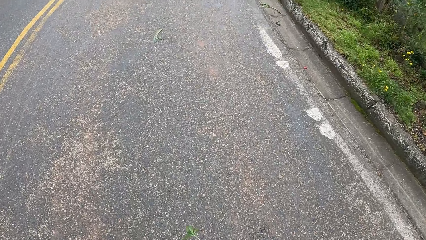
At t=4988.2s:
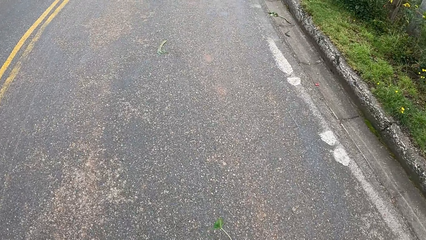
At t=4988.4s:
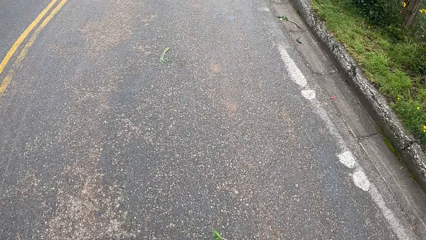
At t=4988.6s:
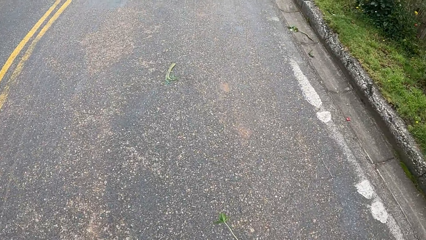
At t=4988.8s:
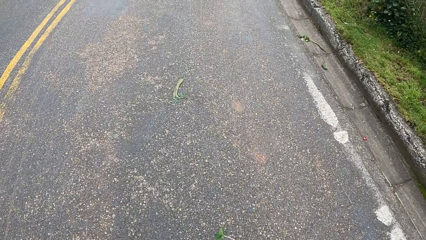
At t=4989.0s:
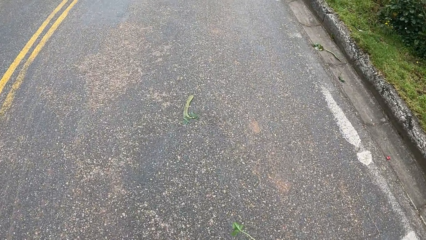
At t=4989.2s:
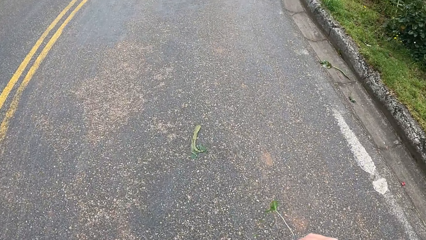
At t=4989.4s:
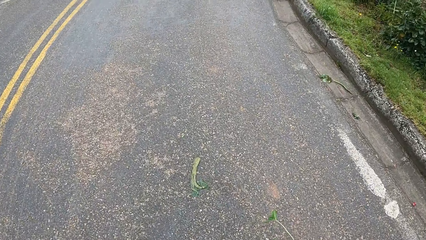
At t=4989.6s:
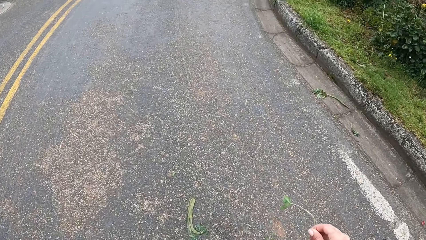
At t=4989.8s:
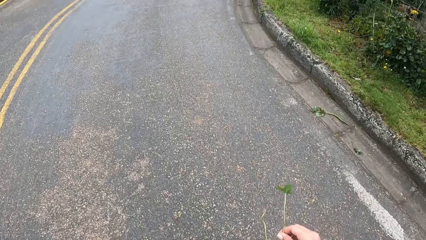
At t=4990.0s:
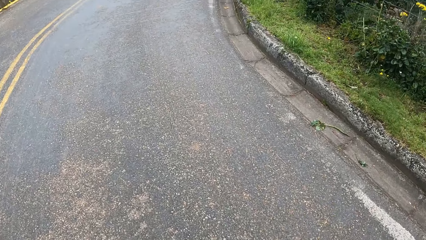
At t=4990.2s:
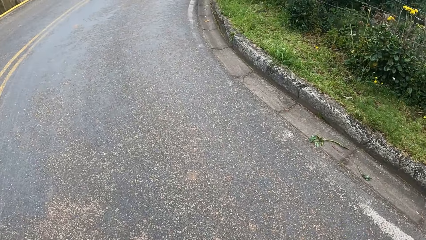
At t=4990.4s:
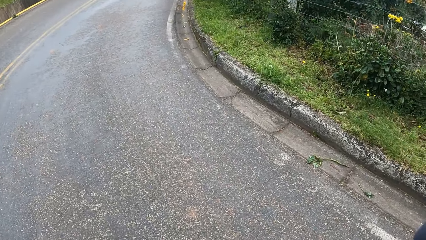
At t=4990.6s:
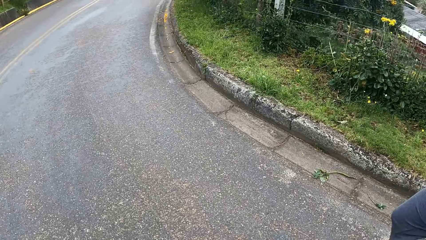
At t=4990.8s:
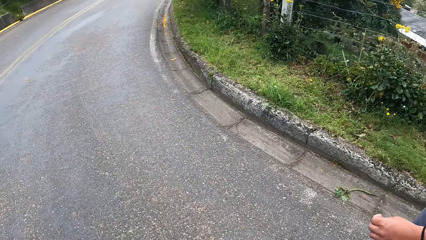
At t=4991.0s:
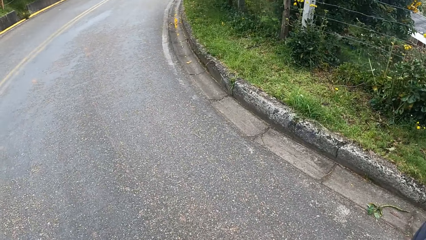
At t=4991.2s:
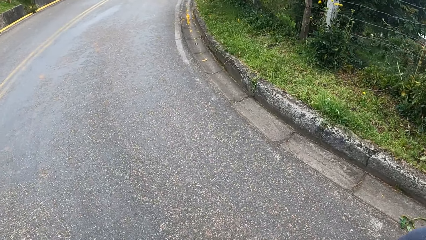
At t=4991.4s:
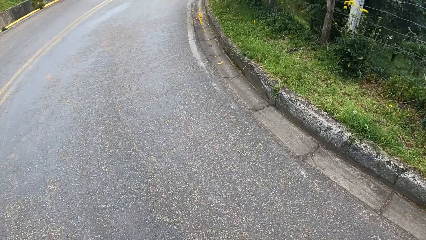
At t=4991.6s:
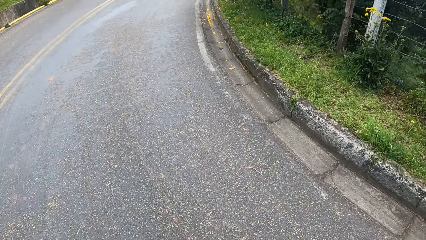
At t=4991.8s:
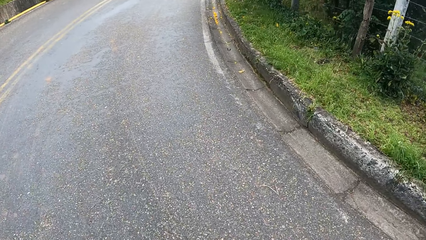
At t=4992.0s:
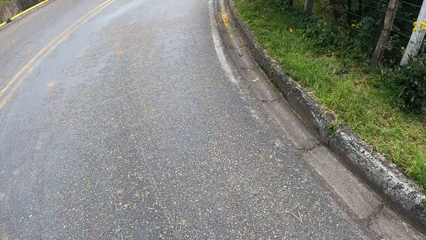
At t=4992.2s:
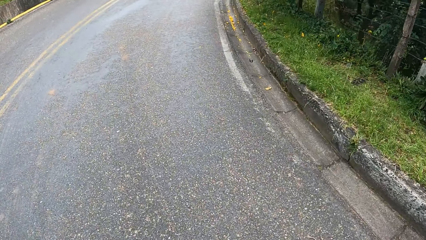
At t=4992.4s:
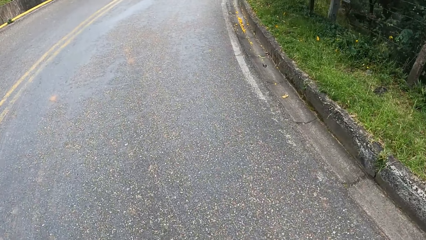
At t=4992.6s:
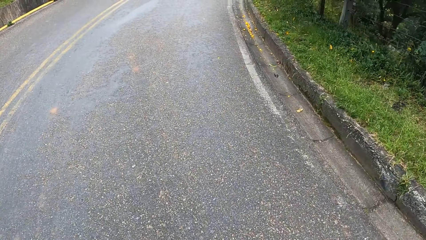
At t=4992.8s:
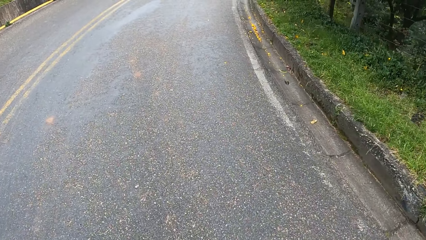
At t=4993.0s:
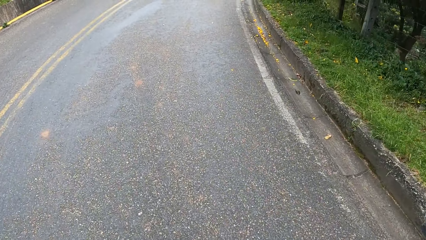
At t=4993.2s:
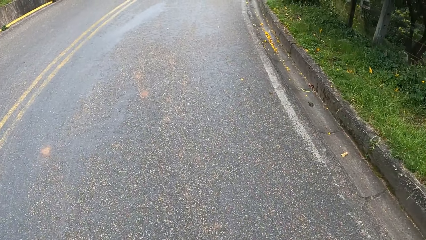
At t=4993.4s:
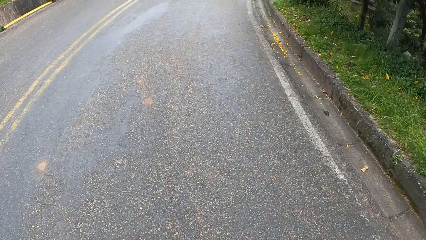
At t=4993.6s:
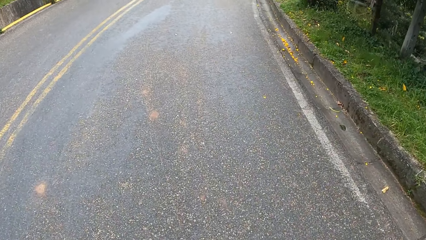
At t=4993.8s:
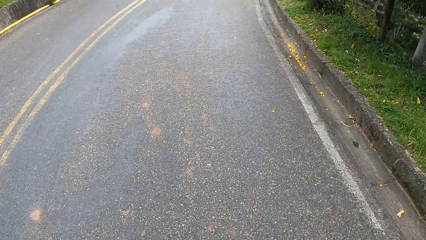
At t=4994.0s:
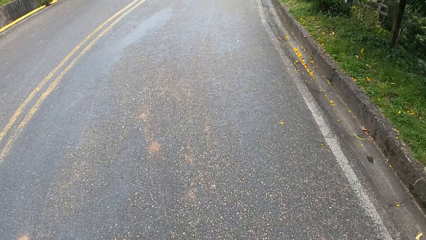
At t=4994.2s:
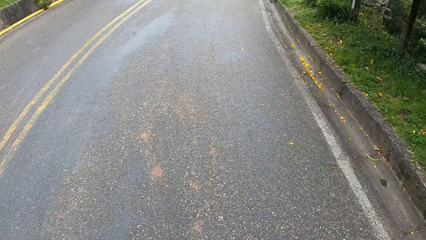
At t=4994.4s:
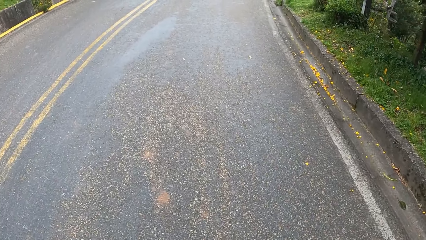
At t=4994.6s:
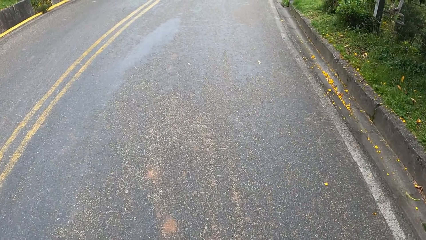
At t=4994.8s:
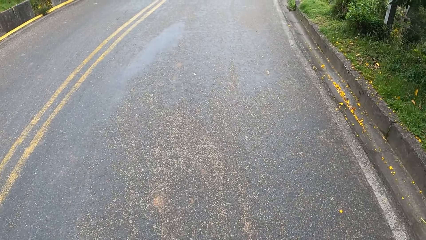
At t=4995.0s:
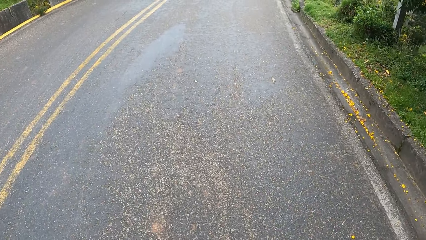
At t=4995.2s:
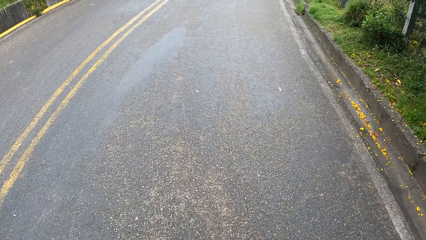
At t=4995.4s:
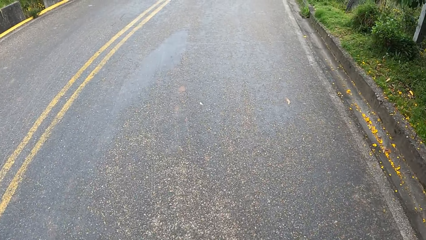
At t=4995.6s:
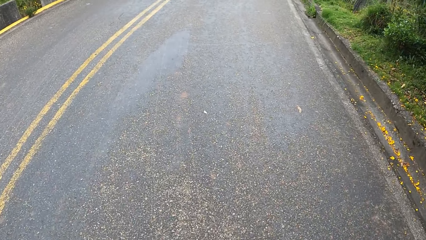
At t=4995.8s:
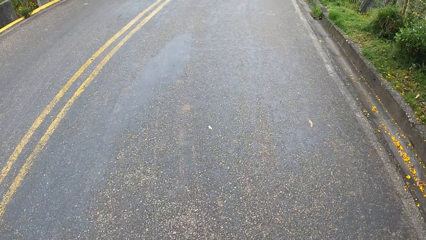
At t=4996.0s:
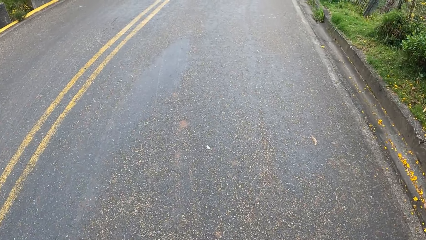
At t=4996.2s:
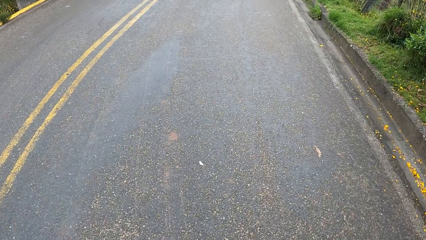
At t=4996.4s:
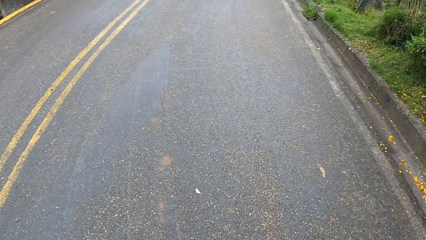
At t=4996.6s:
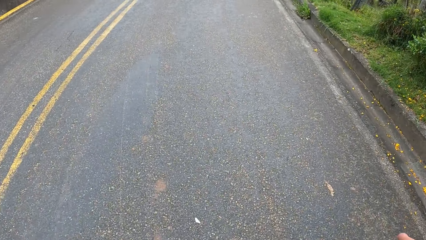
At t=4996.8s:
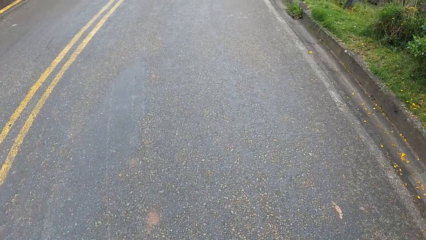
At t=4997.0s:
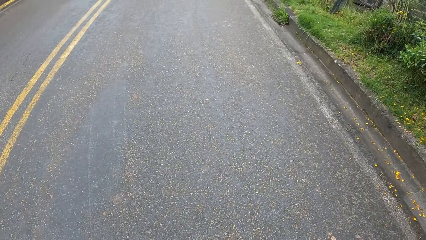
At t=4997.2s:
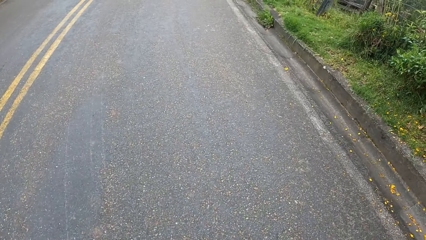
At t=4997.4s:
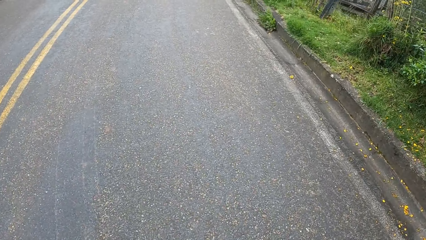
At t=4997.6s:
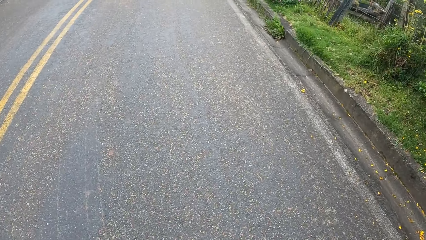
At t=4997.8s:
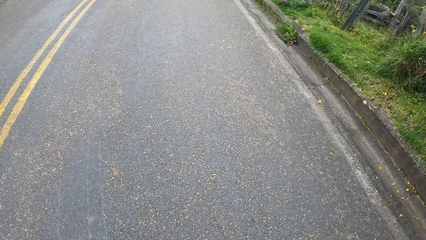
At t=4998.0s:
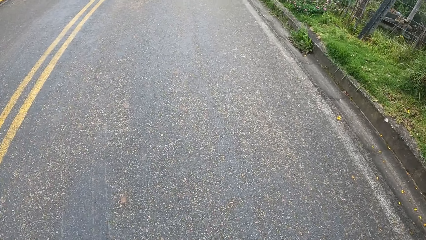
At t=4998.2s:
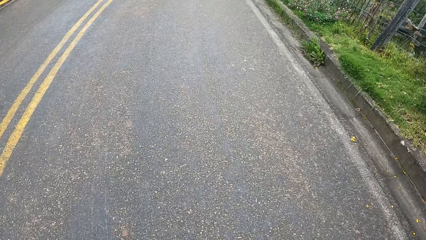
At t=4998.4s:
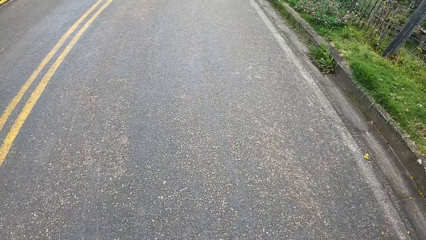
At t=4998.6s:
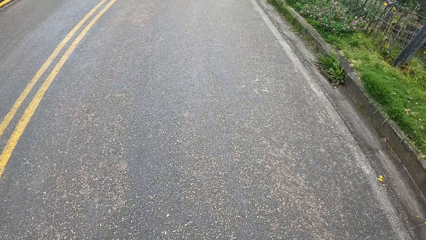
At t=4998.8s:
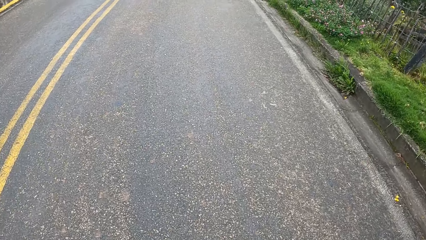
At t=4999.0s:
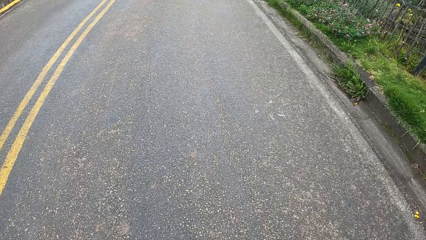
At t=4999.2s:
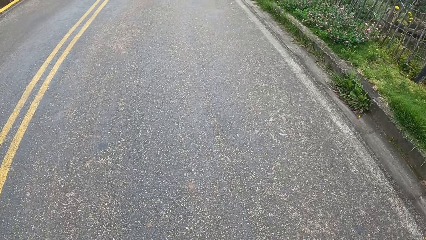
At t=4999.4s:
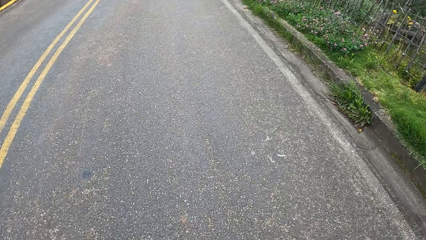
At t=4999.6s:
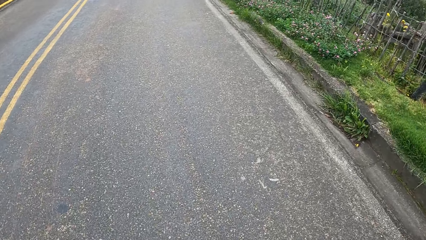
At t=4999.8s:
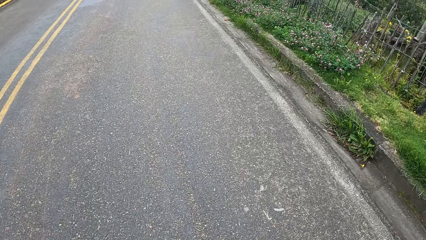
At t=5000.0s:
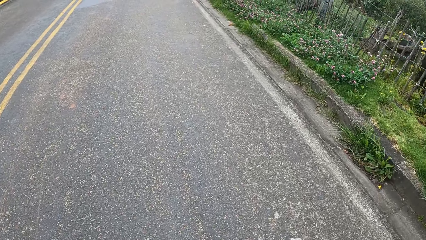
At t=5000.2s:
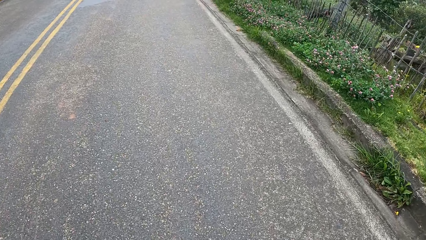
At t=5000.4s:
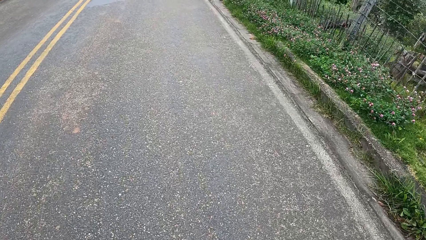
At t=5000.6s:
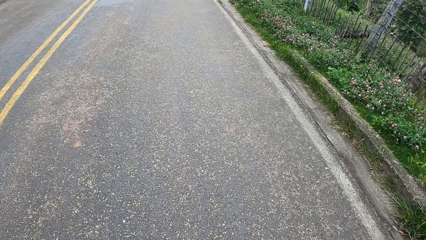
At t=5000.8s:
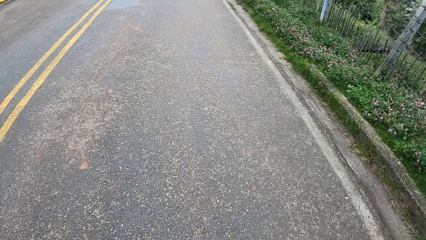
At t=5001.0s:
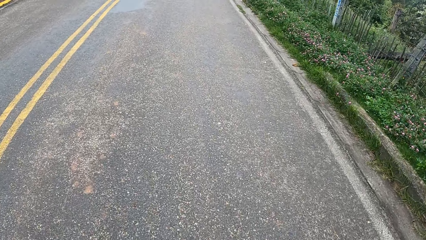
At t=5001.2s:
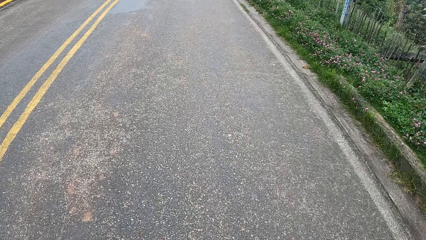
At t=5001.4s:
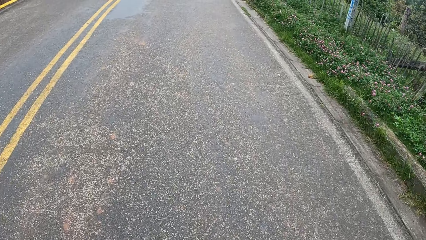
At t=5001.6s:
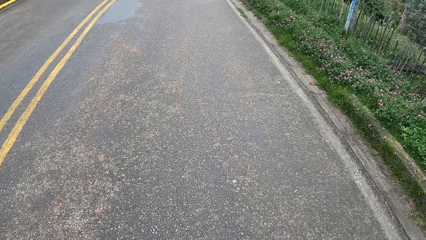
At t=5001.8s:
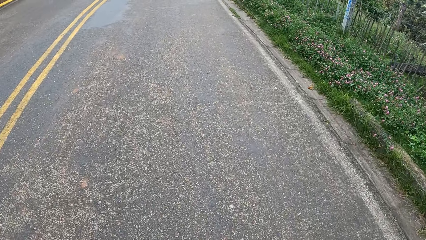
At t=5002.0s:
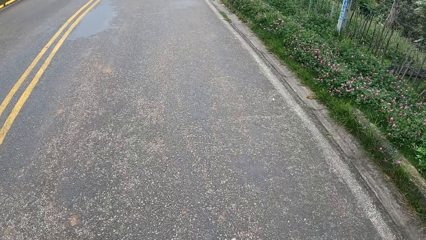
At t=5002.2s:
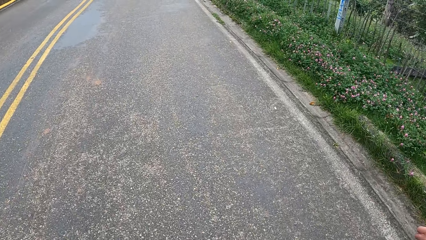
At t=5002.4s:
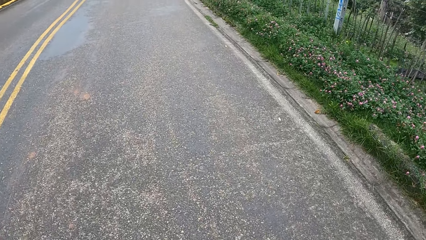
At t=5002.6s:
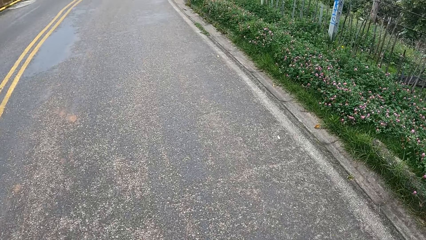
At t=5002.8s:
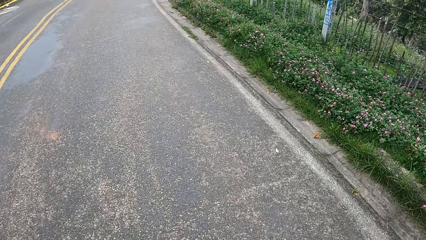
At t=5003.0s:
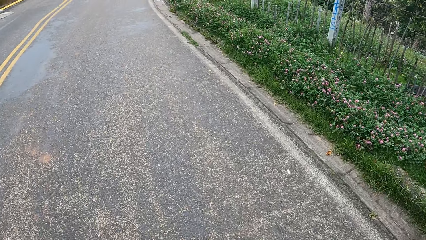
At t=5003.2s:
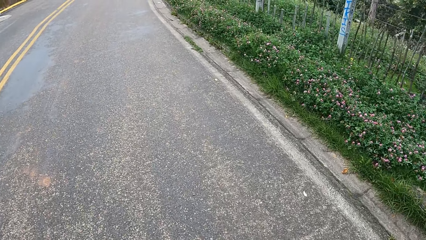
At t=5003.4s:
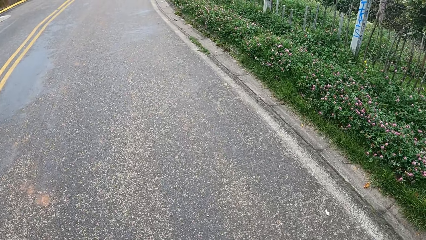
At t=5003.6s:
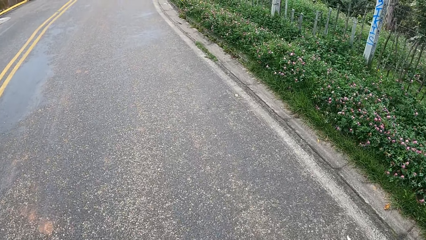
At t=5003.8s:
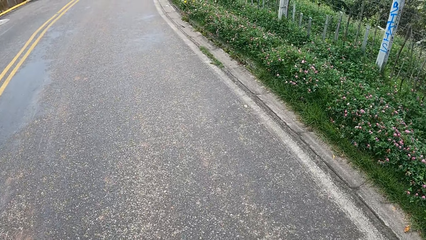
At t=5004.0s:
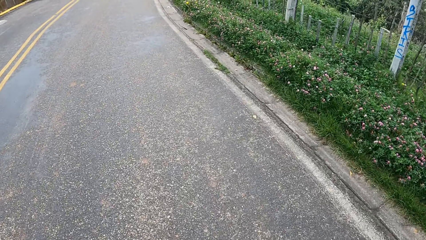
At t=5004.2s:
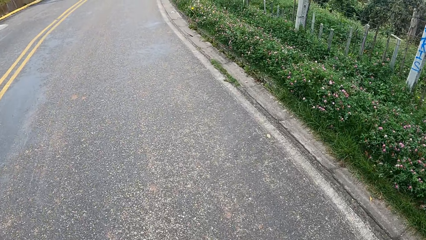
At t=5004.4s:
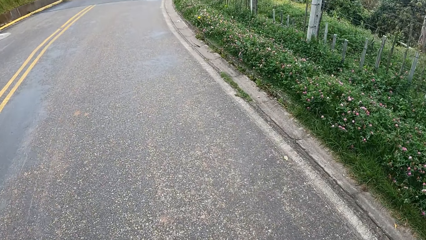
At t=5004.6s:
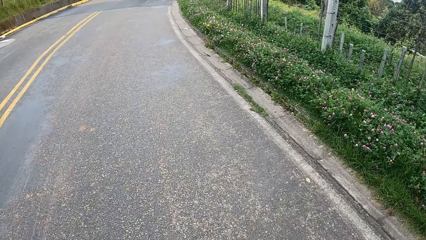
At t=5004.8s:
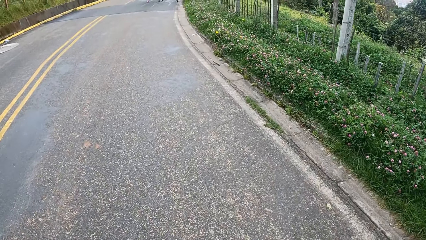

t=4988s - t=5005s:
The camera wearer looks at the houses. They walk along the road with a man. They look around the forest.
